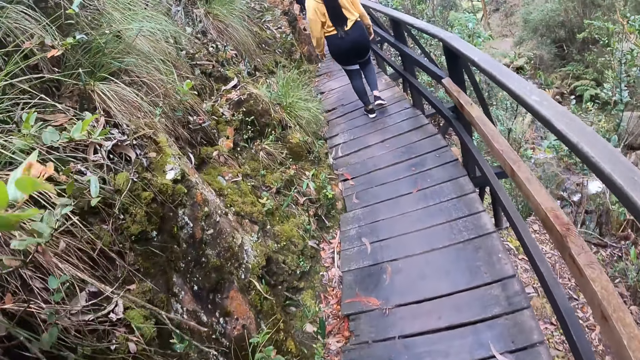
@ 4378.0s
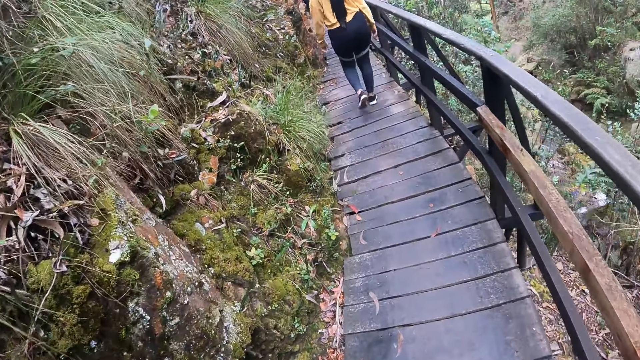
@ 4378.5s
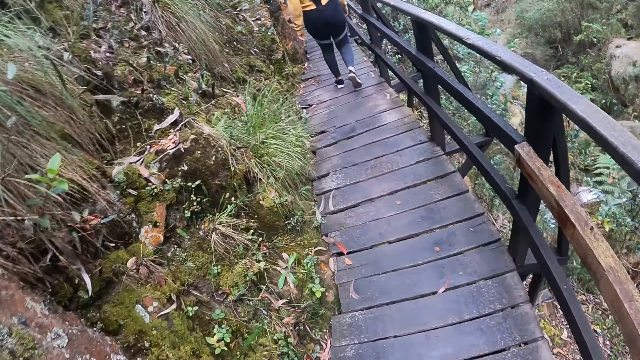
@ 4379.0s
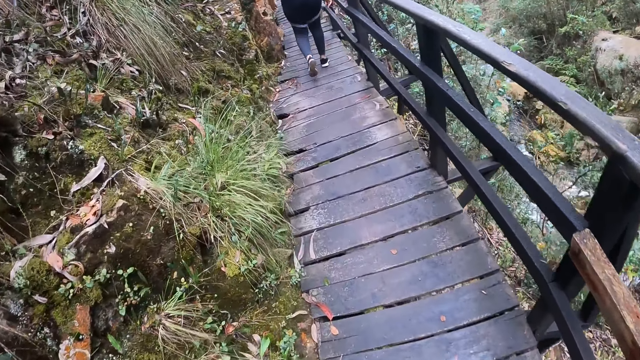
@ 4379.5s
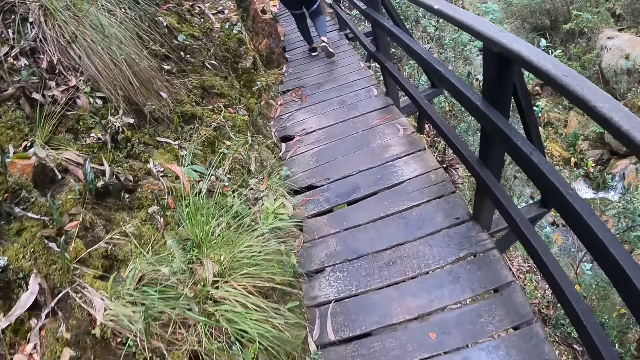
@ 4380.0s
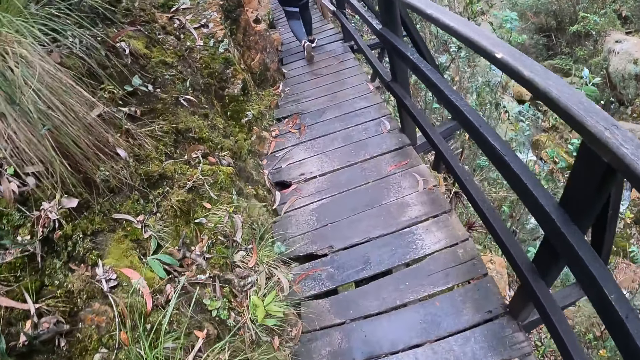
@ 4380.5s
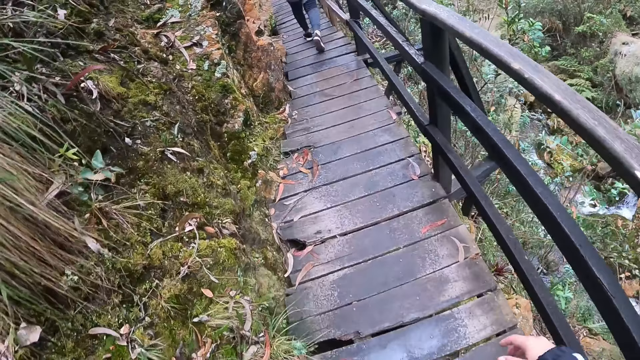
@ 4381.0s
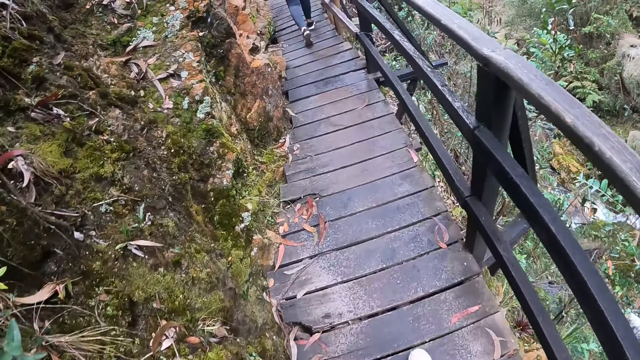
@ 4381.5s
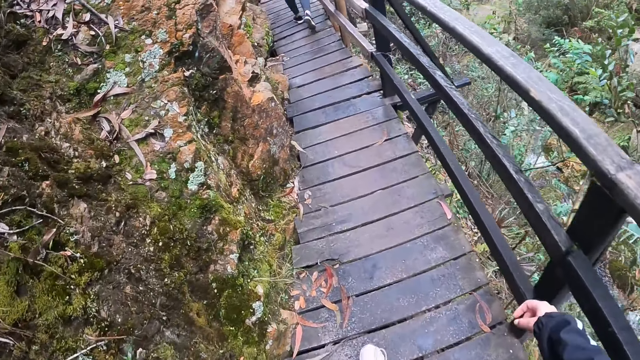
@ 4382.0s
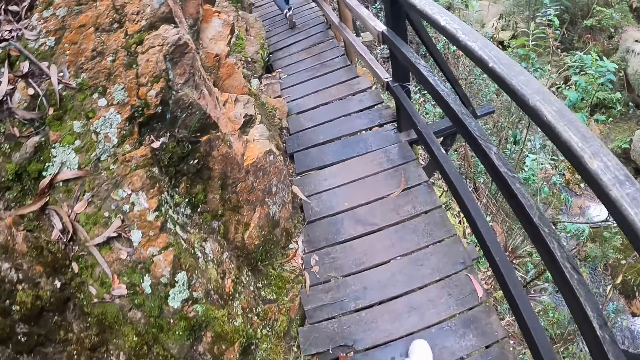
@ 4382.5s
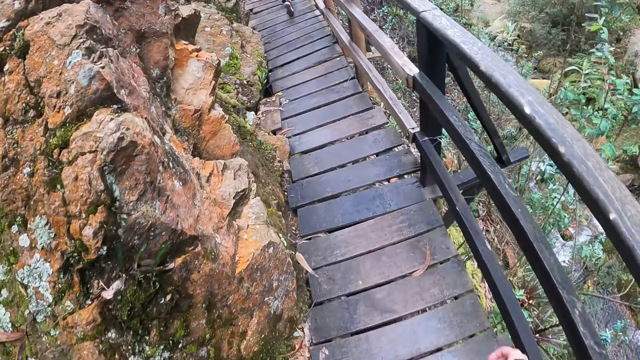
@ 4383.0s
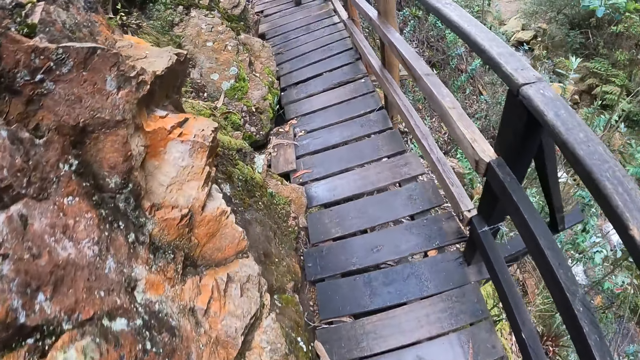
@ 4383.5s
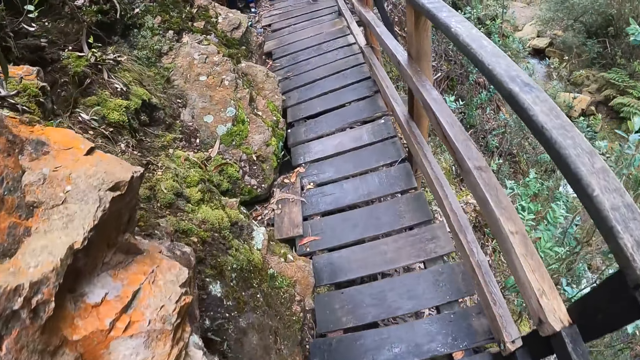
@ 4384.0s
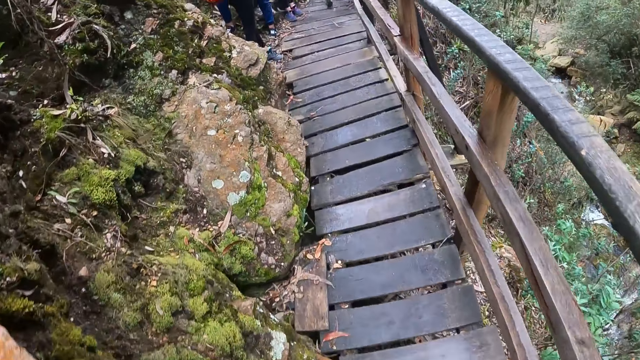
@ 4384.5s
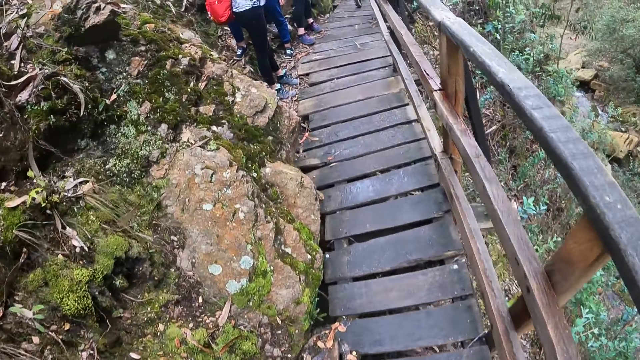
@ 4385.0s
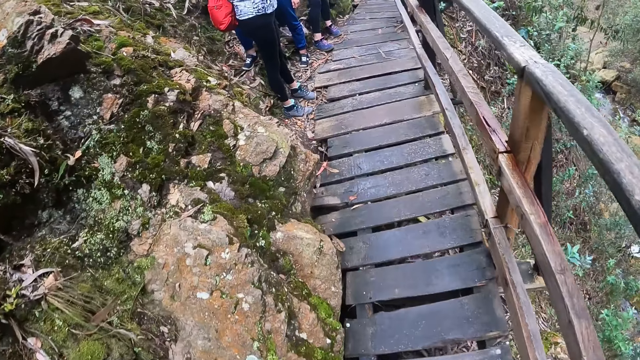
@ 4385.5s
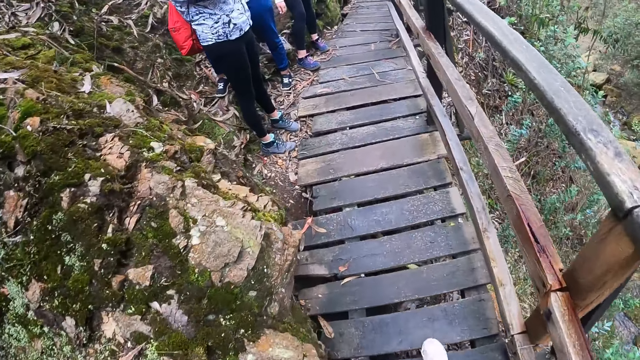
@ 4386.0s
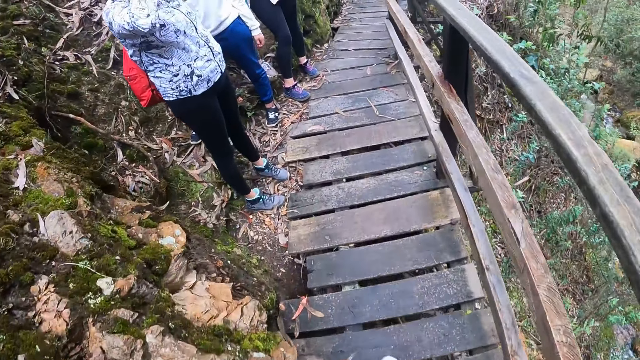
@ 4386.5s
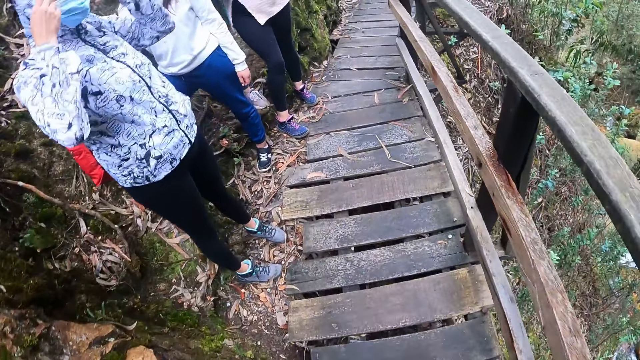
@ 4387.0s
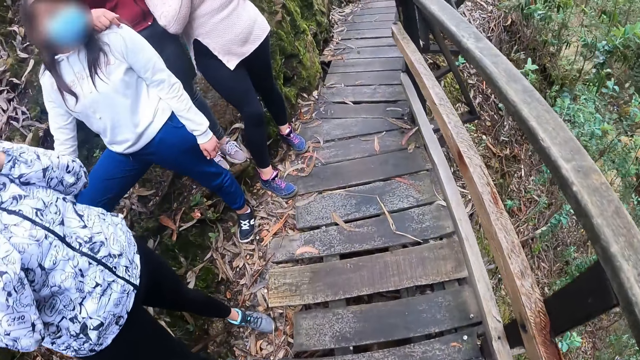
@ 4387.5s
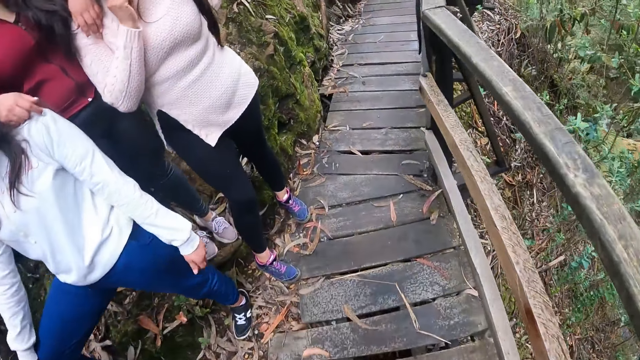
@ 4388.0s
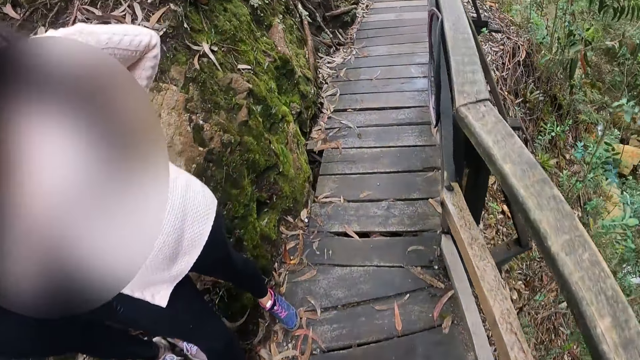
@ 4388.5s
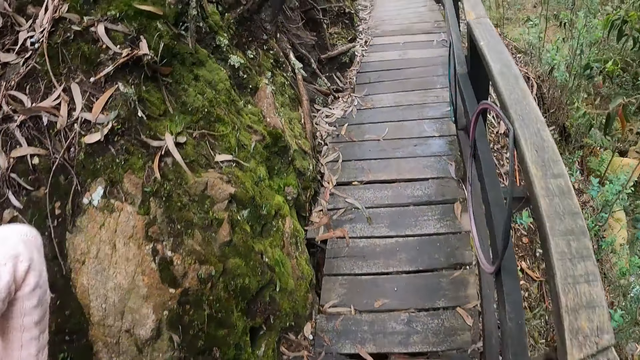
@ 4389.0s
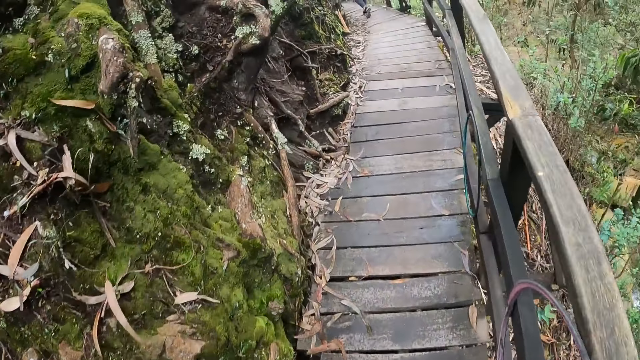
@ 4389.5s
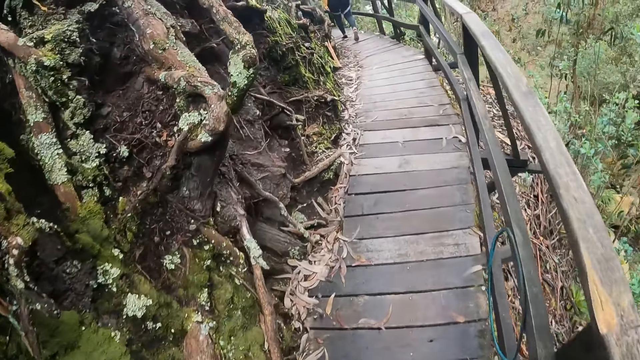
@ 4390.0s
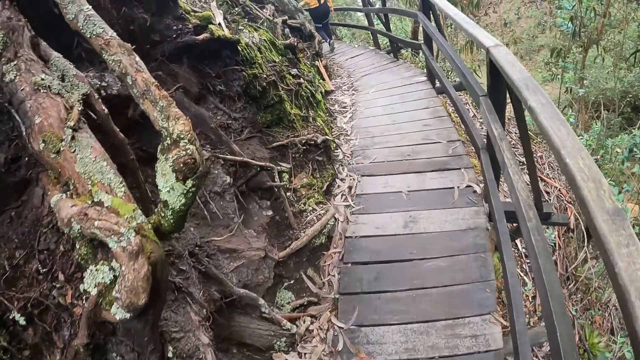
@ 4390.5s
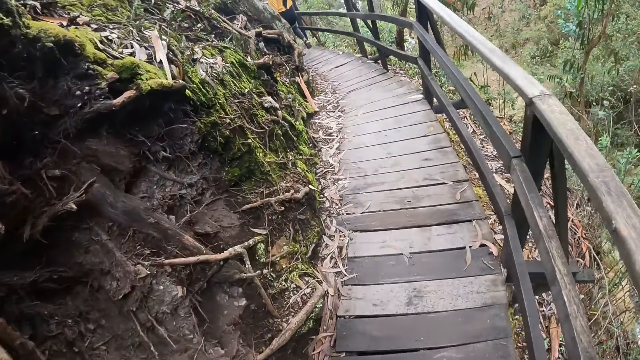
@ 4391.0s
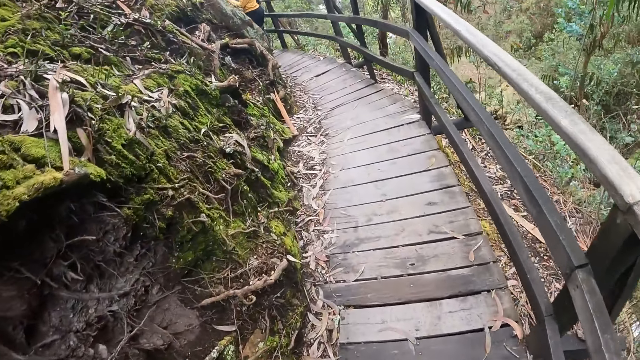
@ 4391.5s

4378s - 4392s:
The camera wearer walks past a woman, another woman, a third woman and a fourth woman.

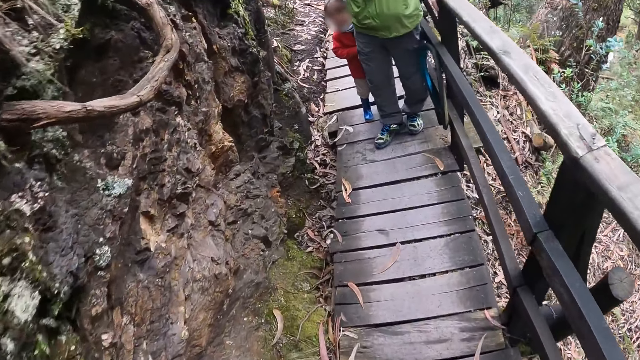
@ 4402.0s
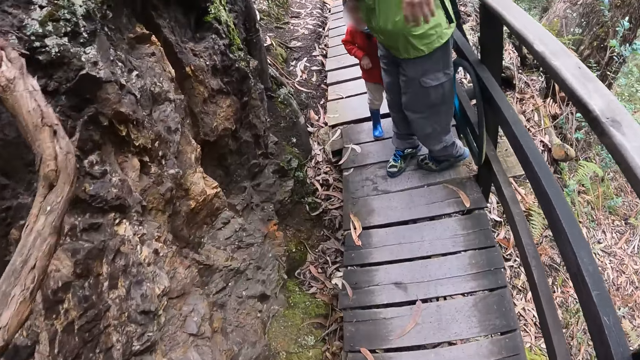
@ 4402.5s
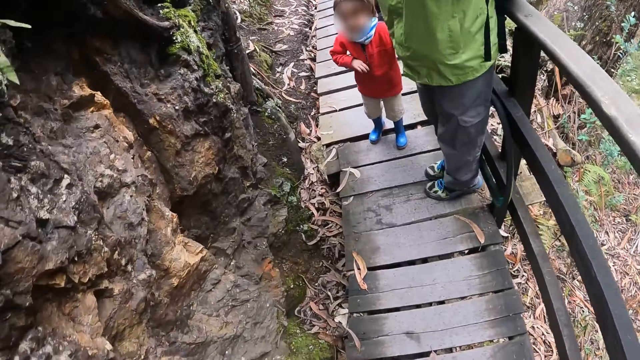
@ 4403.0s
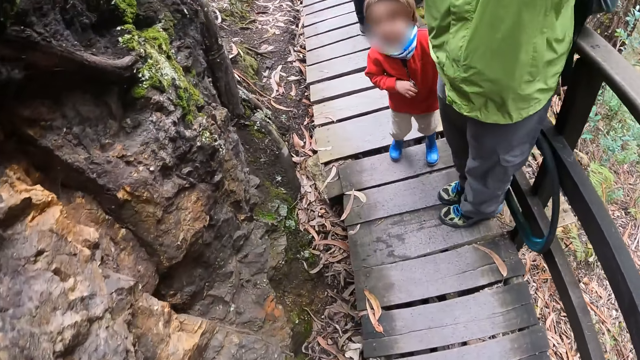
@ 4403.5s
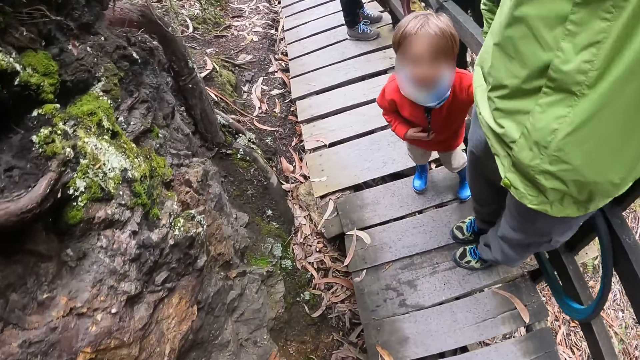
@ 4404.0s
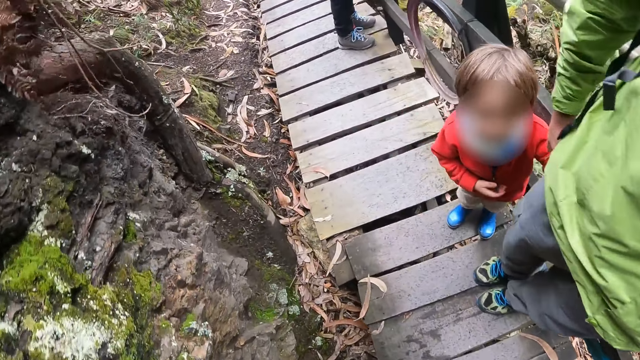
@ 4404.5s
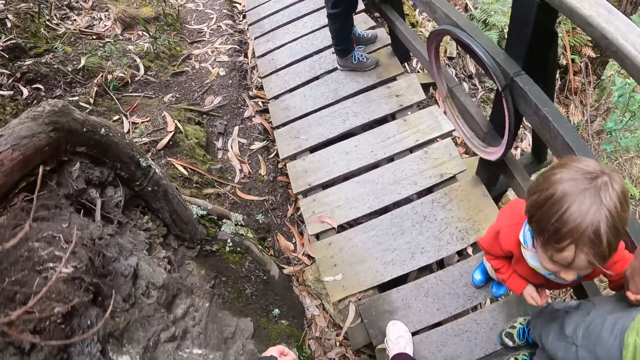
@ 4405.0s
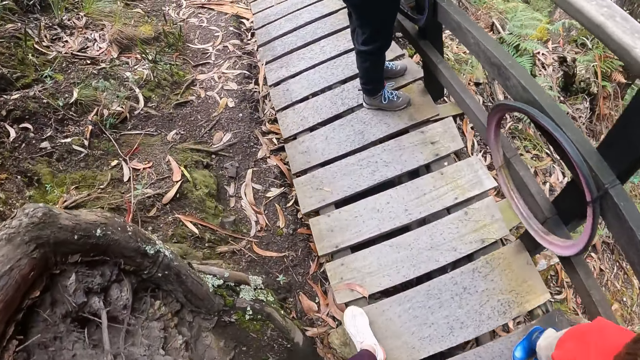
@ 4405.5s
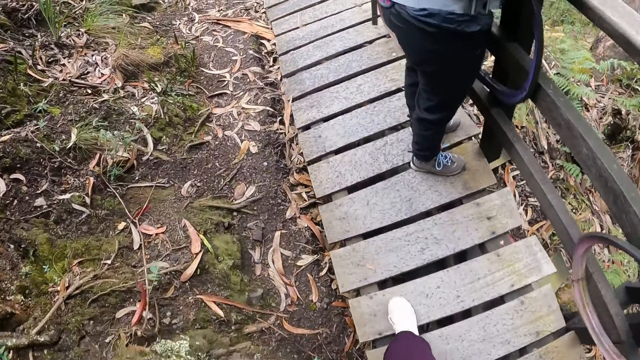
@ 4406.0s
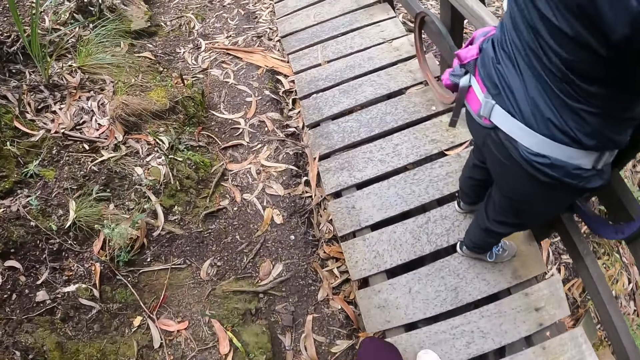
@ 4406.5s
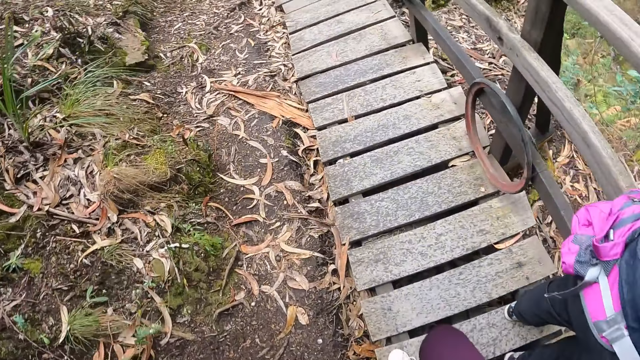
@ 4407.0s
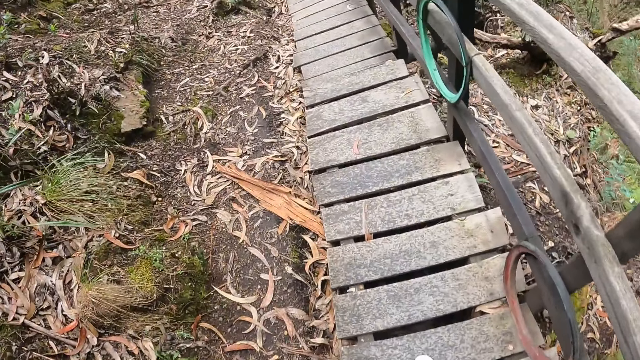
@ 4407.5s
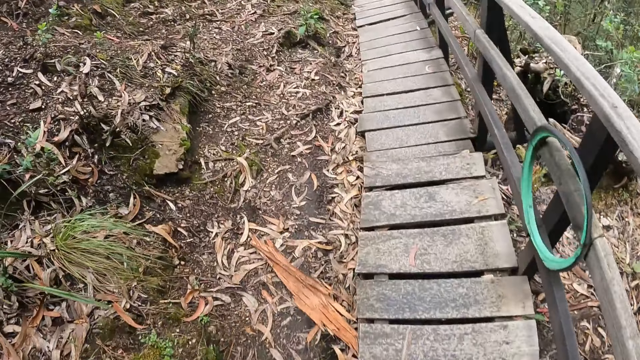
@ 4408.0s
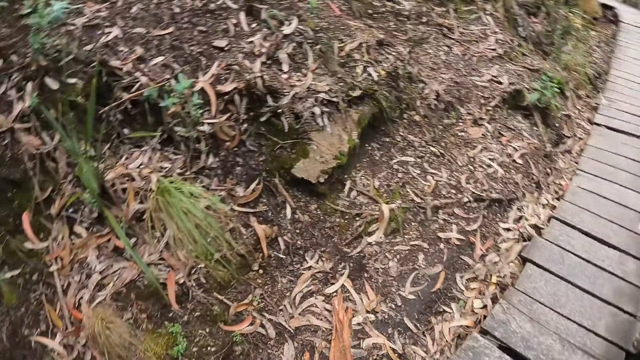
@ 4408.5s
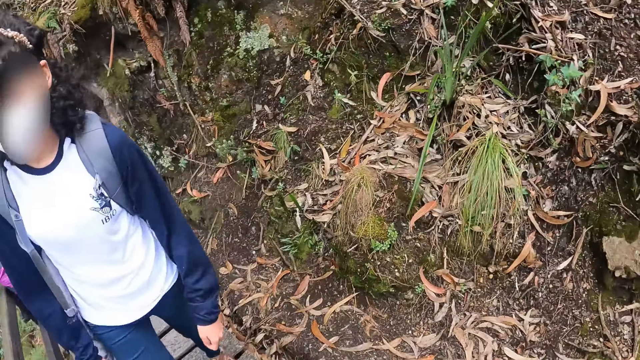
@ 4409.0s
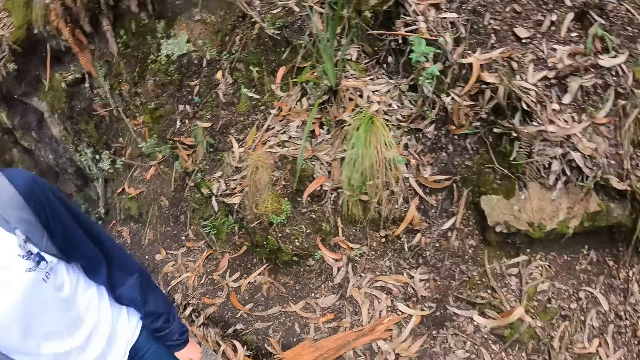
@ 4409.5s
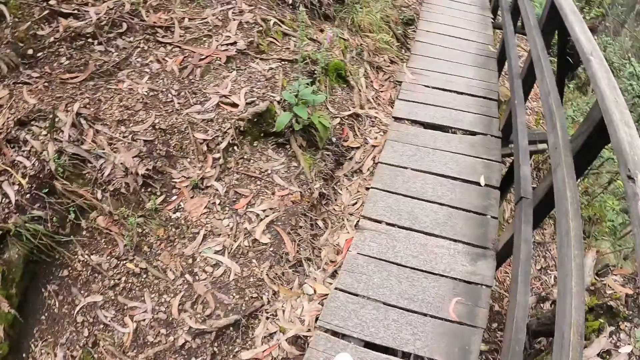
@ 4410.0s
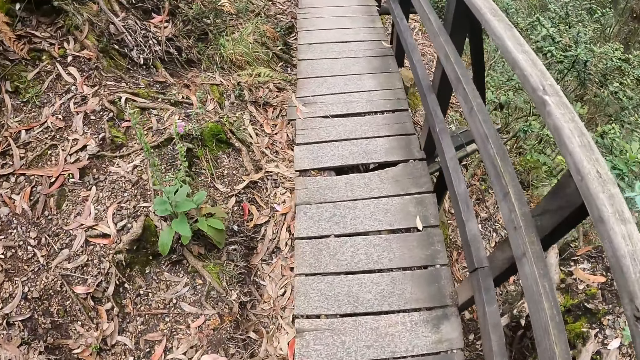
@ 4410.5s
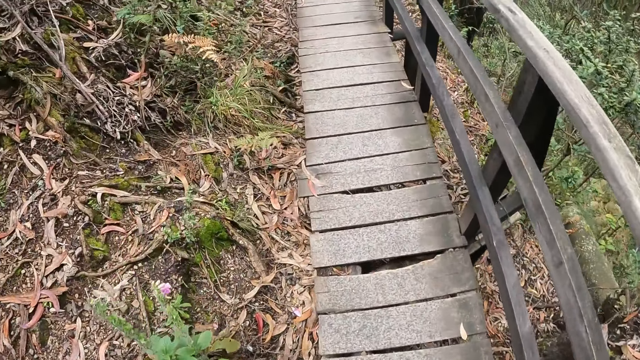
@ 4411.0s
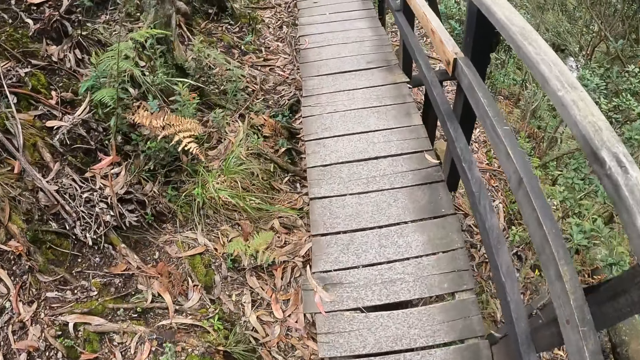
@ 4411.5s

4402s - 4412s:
The camera wearer walks past a man and a boy. They walk past a woman.
